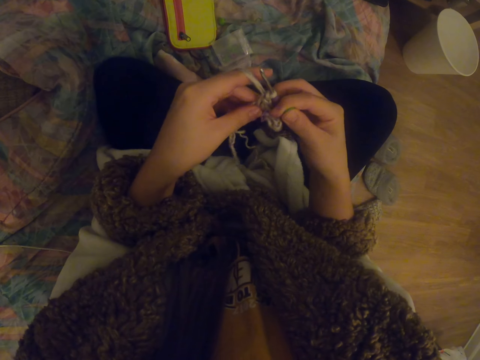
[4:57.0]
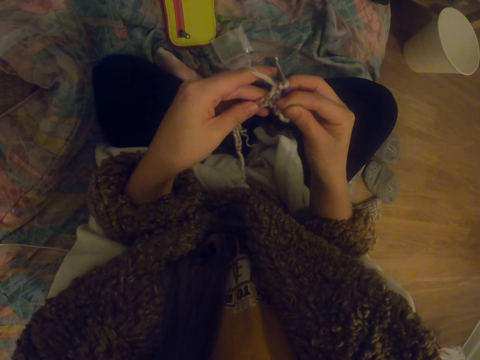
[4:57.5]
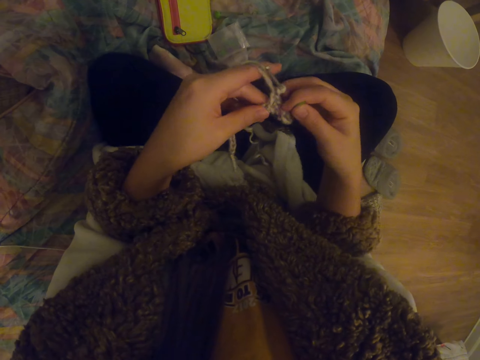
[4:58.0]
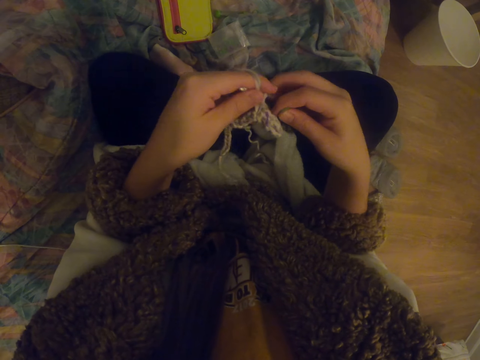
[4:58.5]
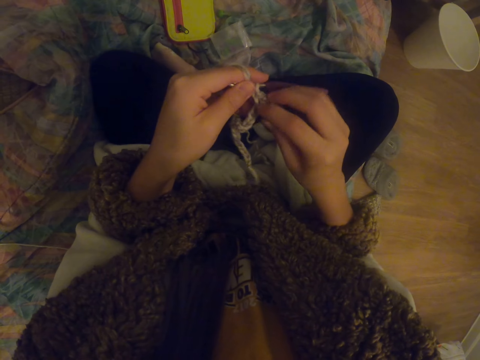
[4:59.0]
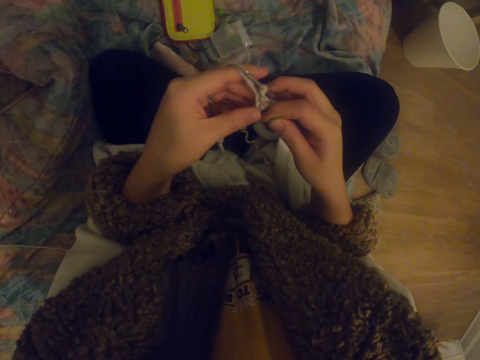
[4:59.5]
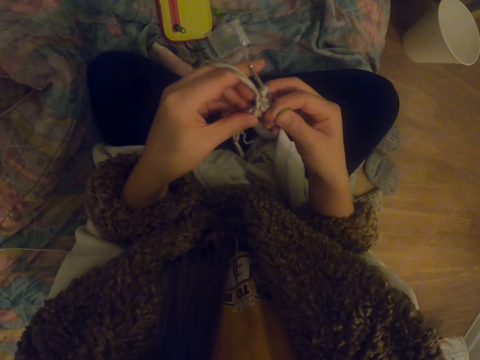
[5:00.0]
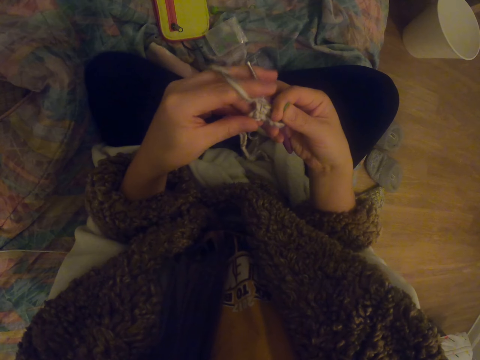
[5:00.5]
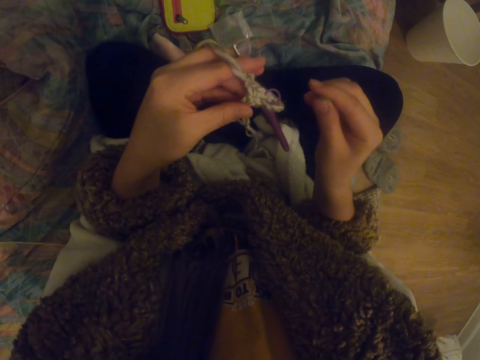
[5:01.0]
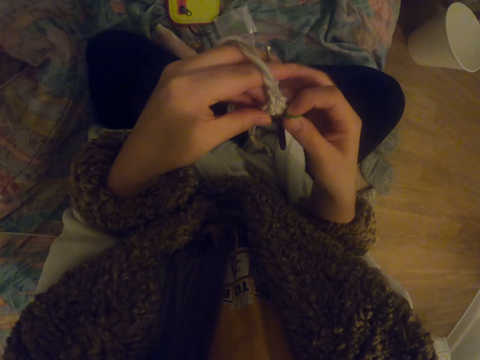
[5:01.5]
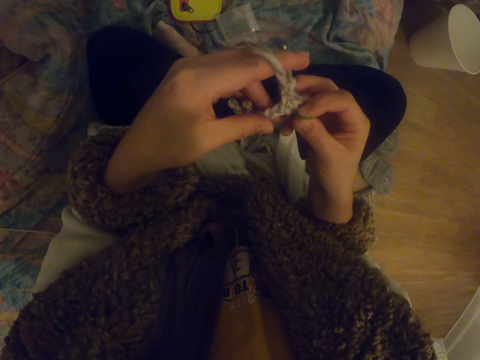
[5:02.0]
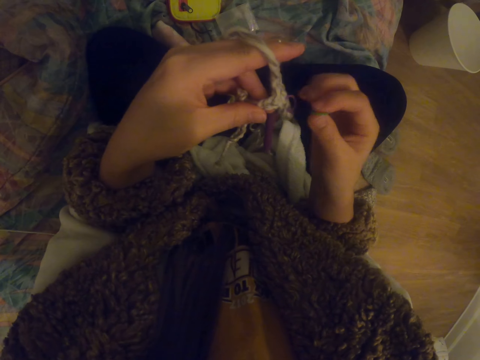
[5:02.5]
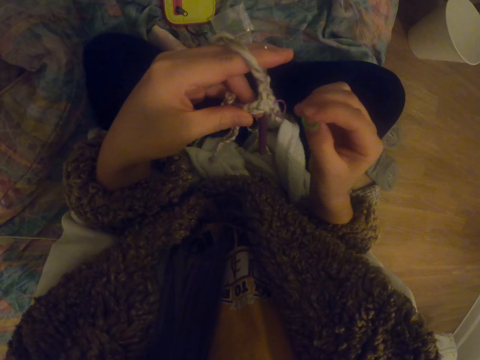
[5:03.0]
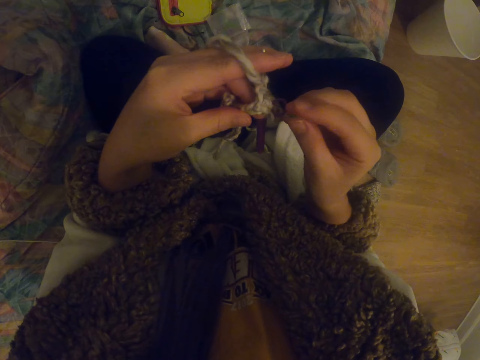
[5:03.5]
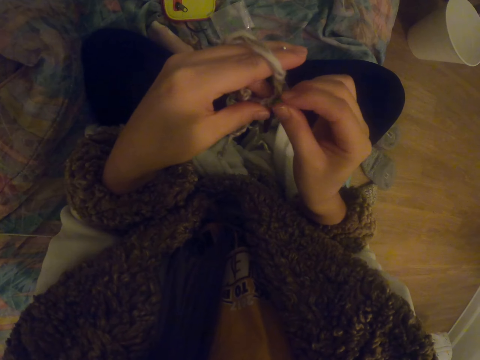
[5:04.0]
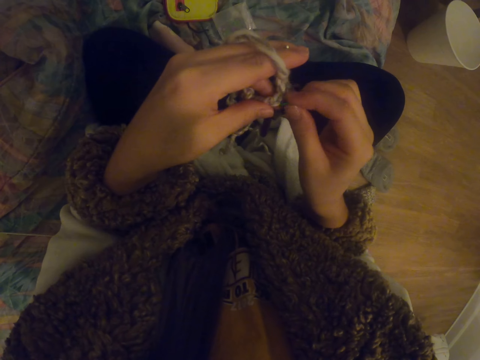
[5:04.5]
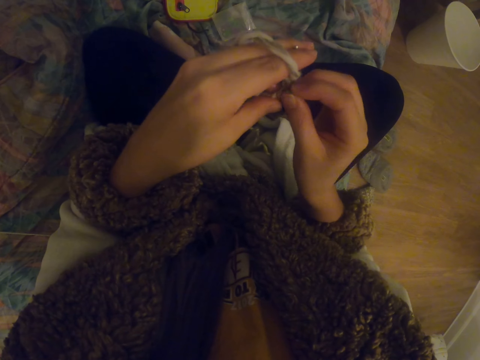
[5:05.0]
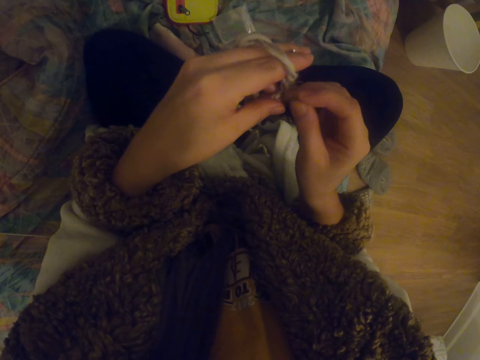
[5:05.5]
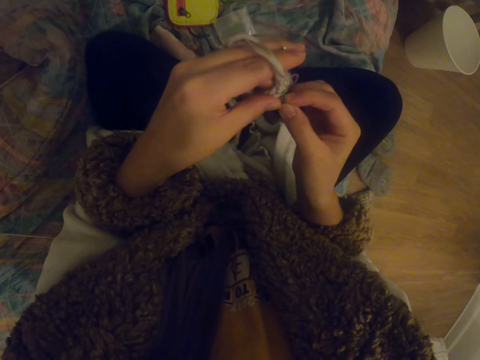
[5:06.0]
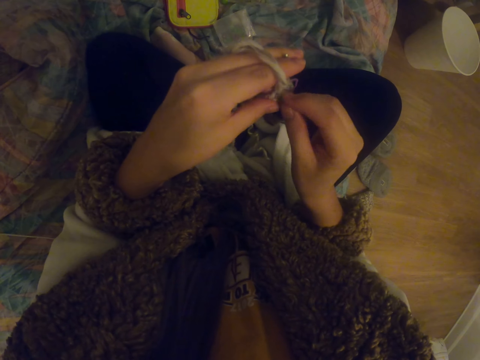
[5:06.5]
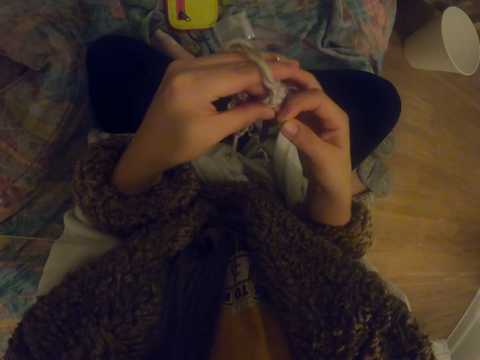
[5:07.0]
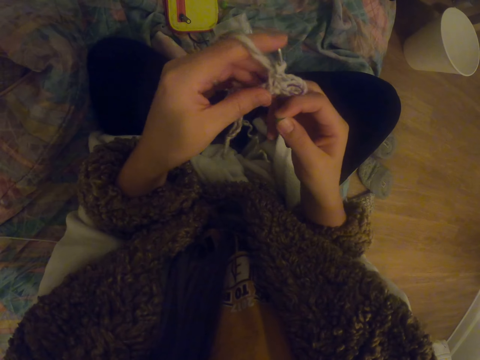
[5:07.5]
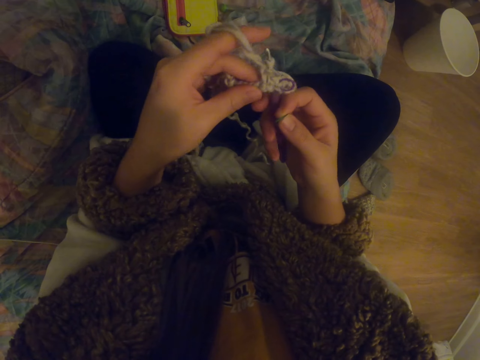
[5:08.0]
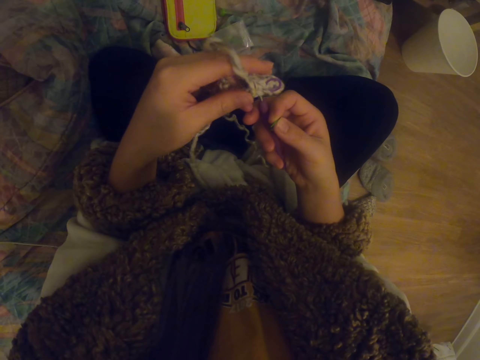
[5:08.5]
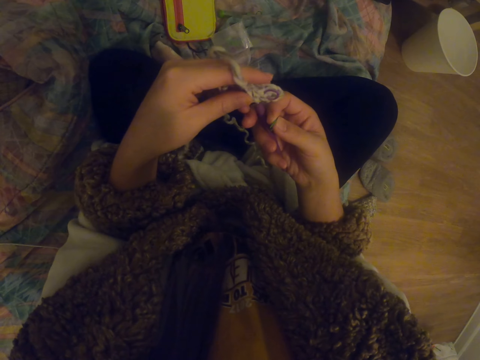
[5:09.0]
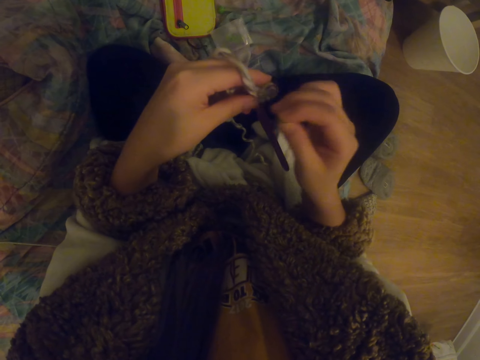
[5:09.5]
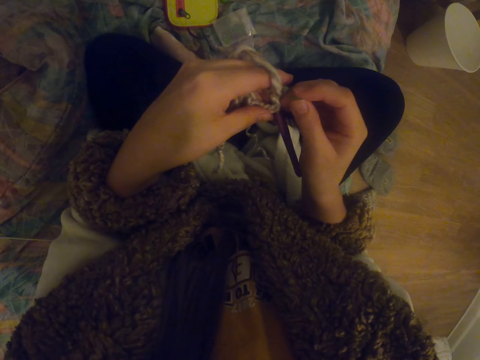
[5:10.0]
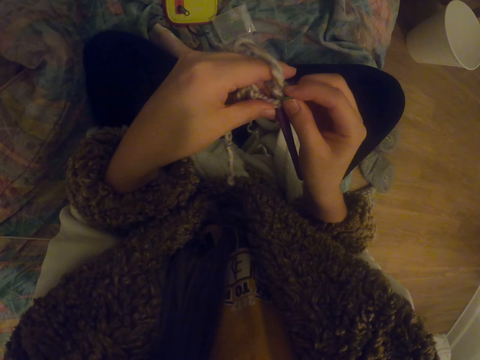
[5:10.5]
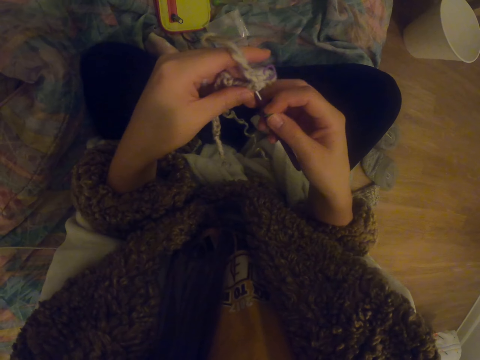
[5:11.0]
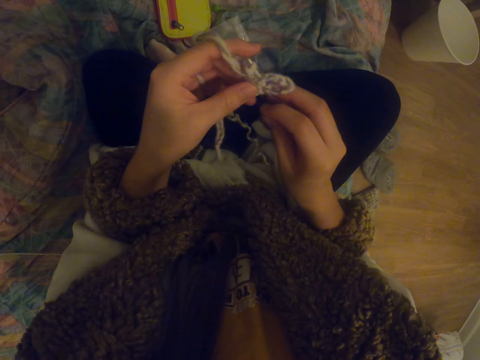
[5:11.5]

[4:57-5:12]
The camera wearer fixes something to the garment. They fix something on the fabric. They adjust the garment.

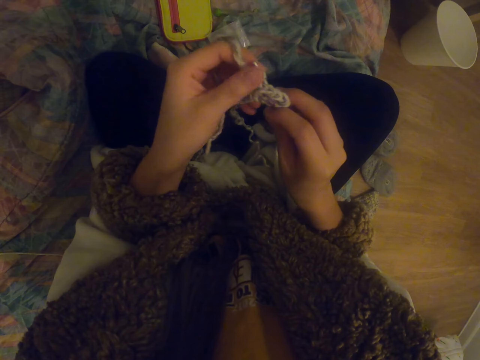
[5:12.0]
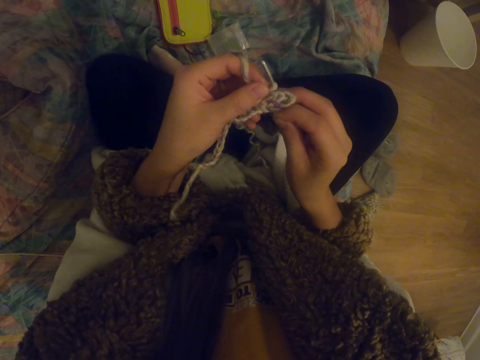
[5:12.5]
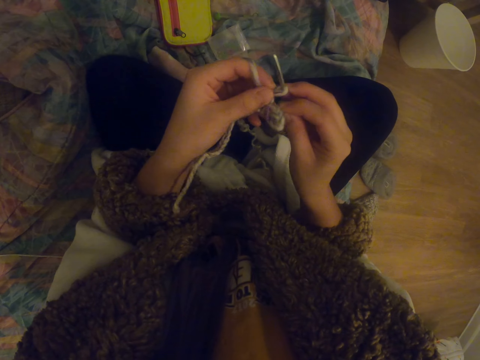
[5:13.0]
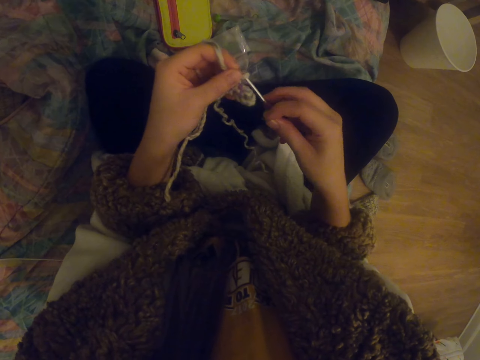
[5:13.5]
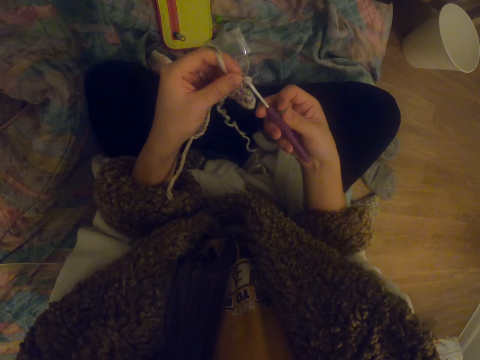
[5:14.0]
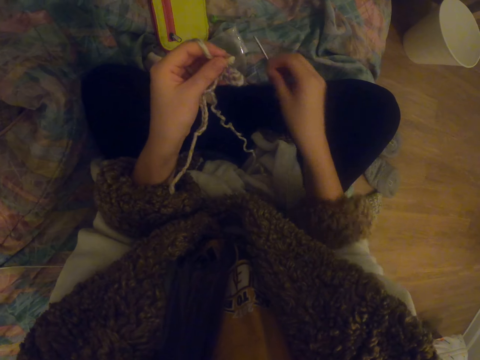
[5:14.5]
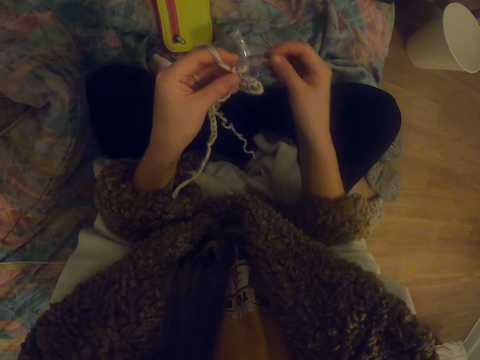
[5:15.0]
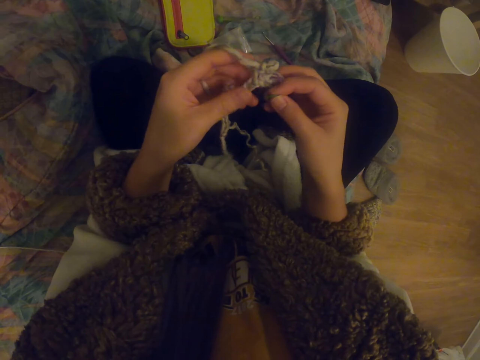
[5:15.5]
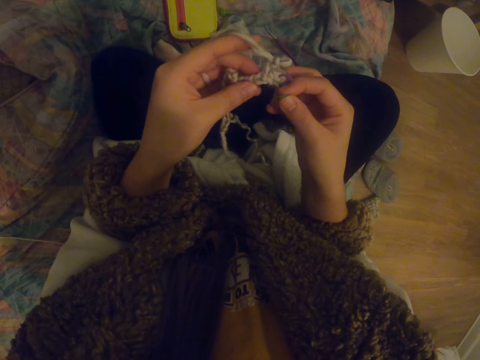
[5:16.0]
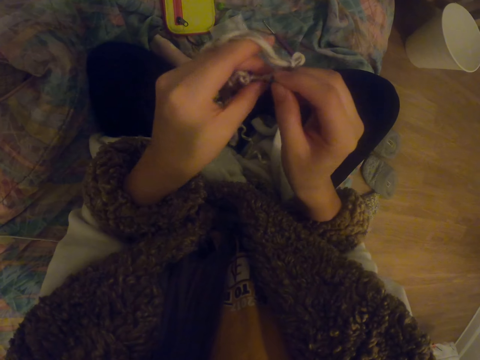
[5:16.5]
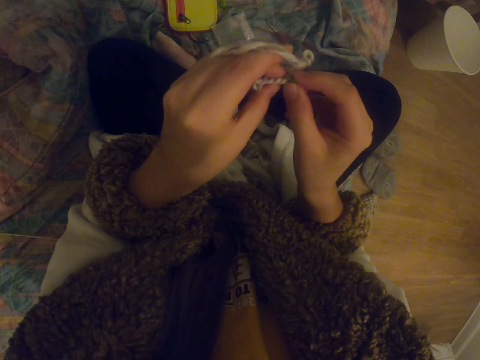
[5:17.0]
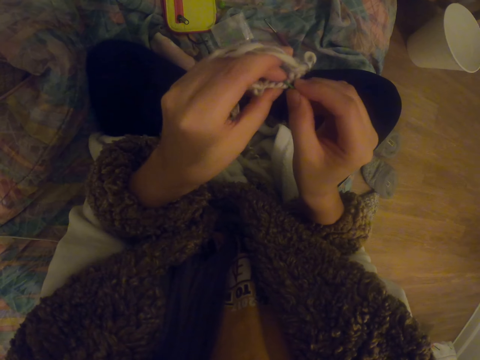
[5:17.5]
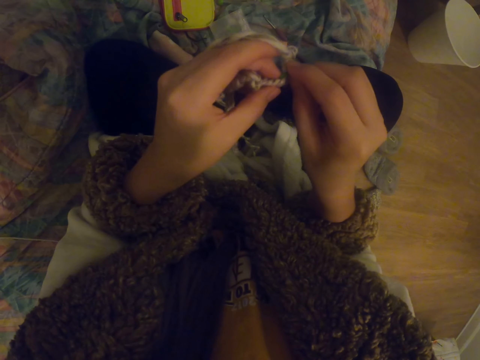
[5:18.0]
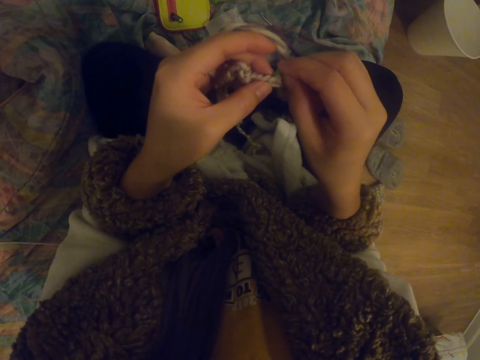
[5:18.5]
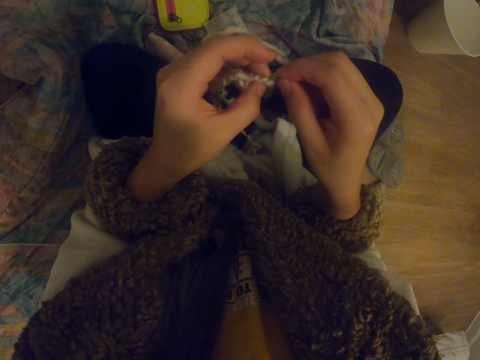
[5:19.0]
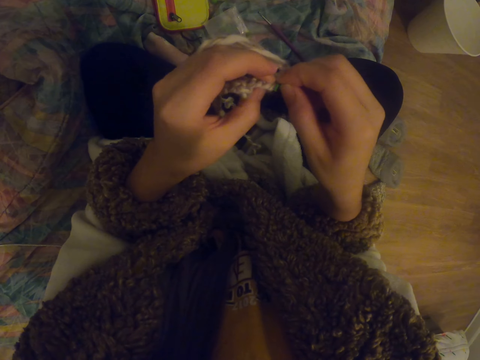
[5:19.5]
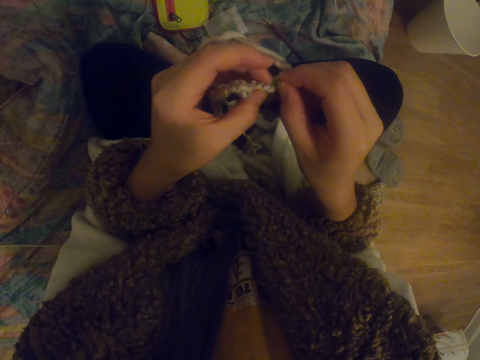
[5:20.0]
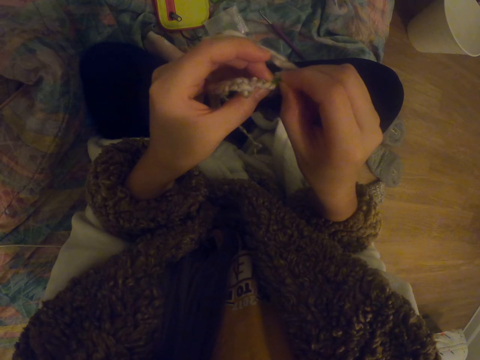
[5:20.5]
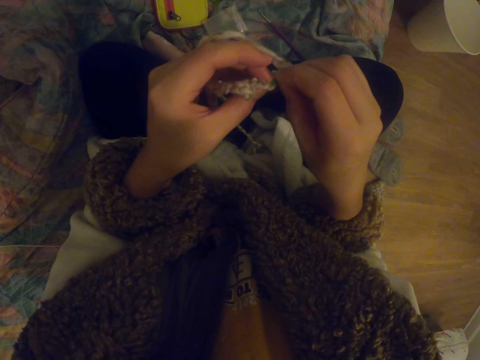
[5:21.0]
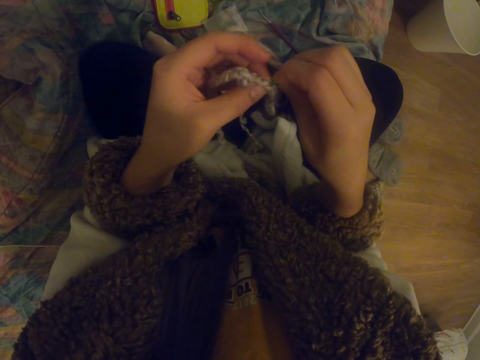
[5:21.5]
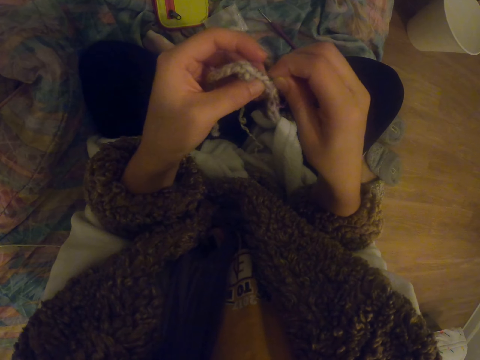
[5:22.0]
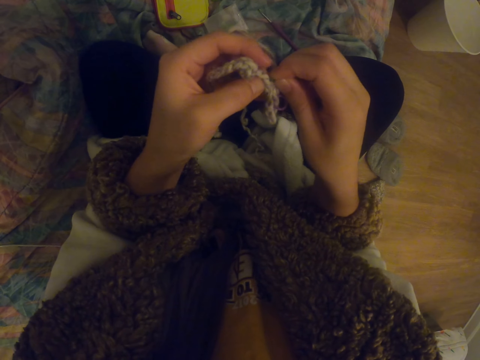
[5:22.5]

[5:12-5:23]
The camera wearer removes the knitting thread or crochet hook from the fabric. They place the crochet hook on the couch. They fix something to the garment.
